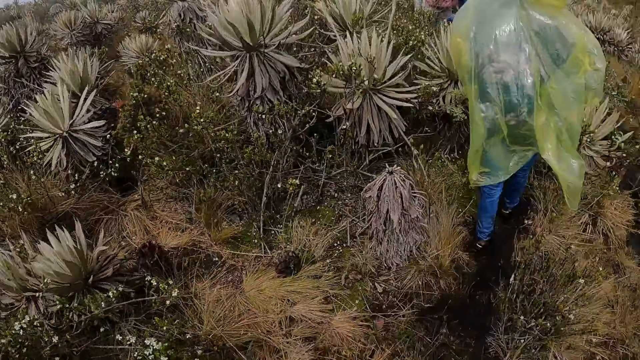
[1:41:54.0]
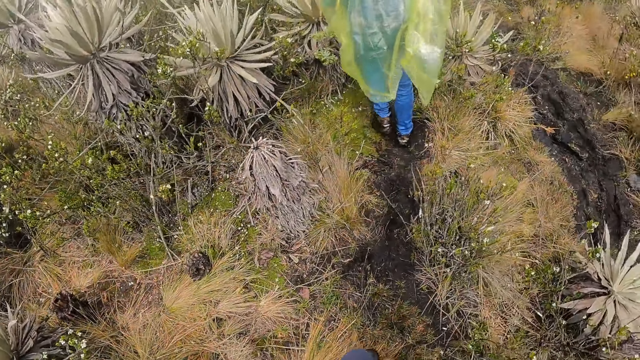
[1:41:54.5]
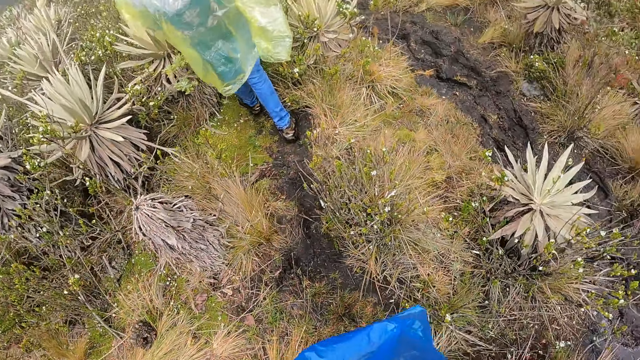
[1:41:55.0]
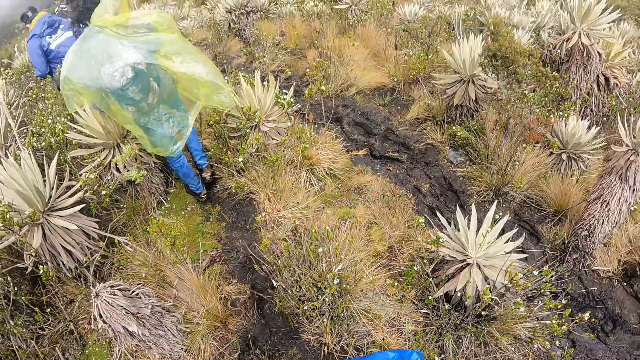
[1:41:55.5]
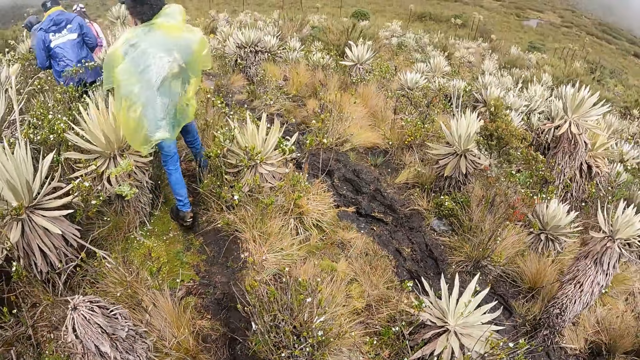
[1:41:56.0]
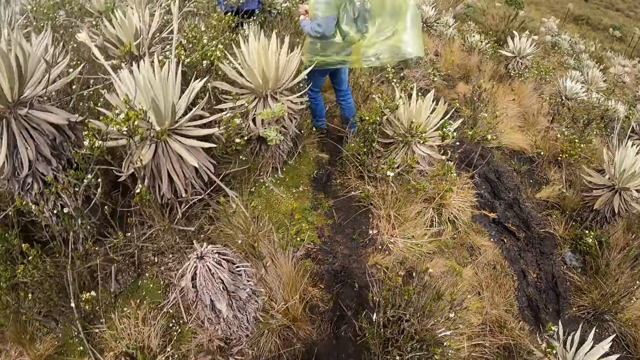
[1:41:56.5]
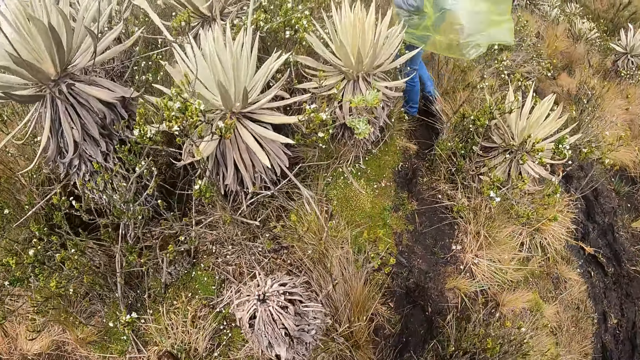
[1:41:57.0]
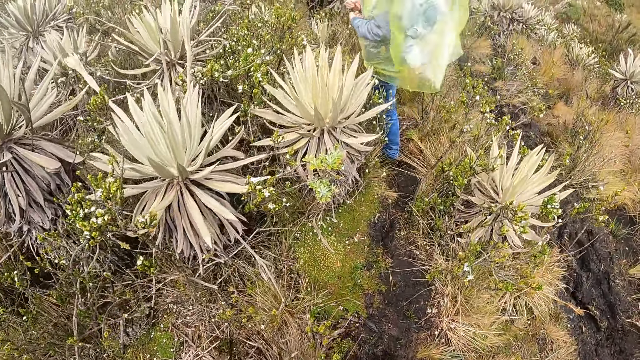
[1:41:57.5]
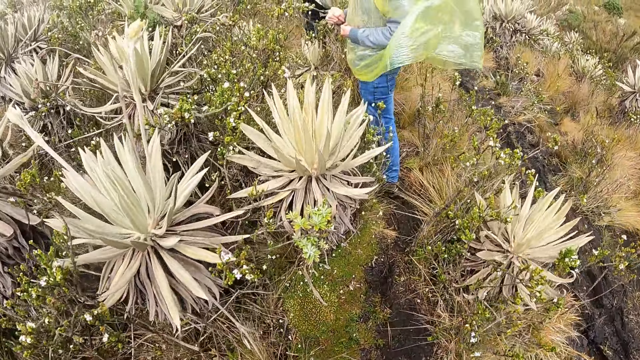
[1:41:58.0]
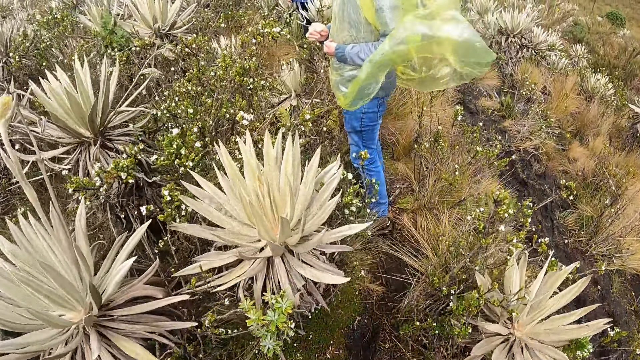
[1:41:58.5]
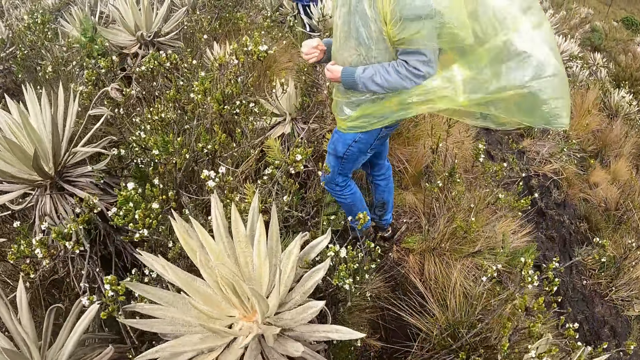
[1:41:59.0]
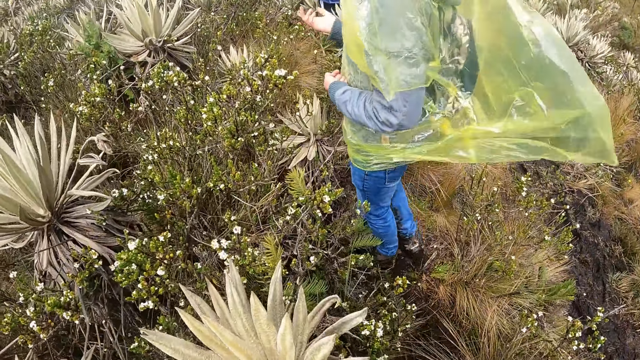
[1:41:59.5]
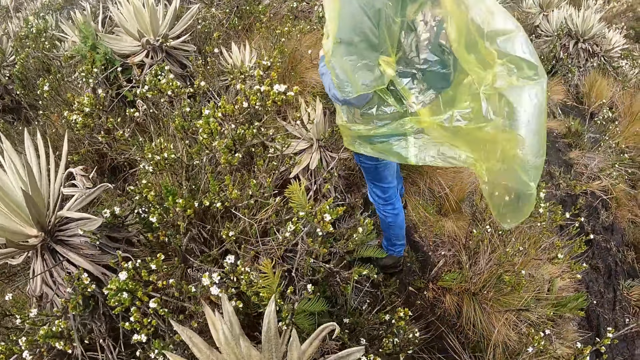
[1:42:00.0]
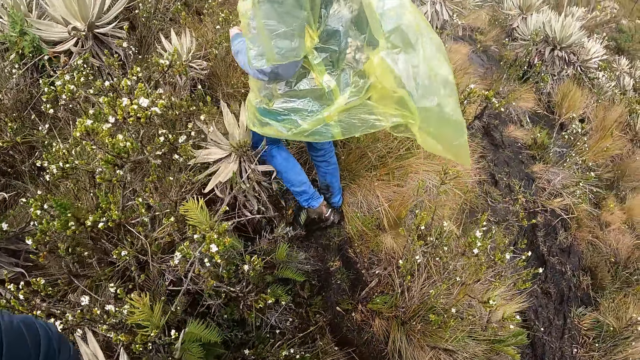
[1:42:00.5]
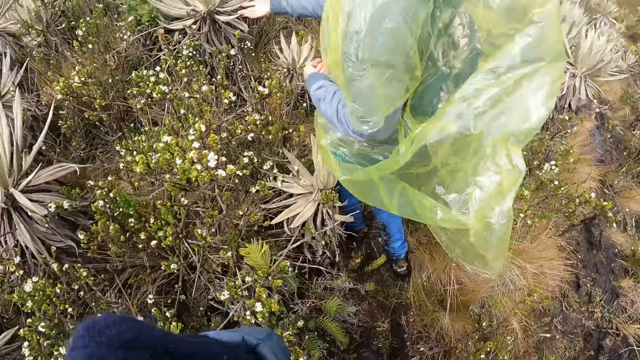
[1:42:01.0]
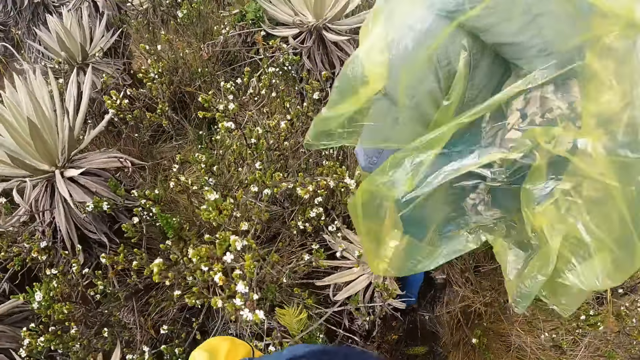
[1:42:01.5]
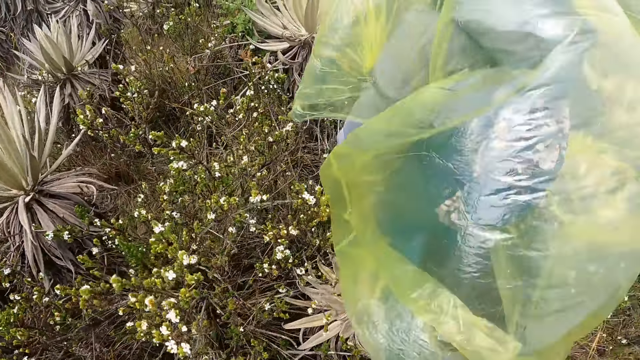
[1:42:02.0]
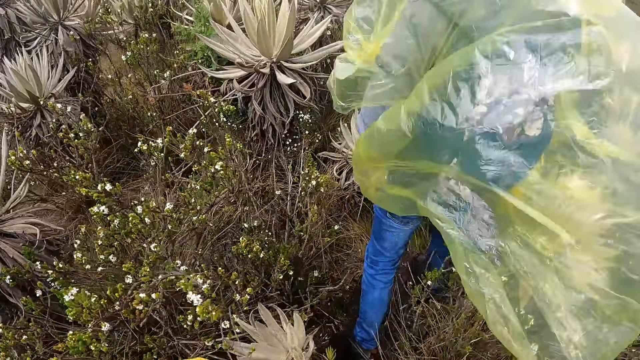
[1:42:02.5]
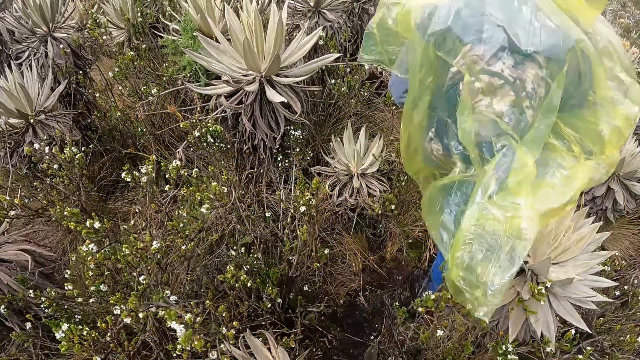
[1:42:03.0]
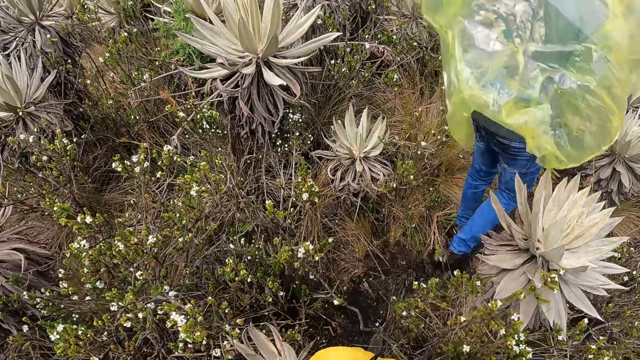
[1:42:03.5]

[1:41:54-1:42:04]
A woman walks. The woman stands. The woman walks.

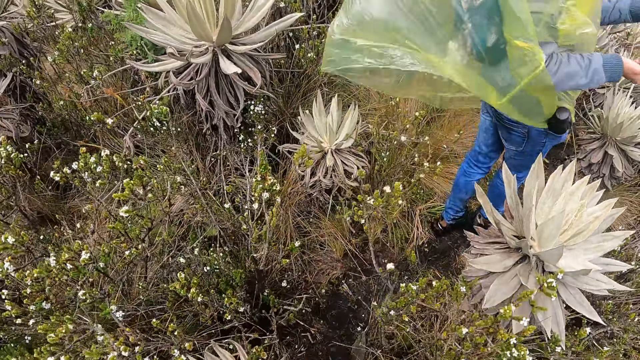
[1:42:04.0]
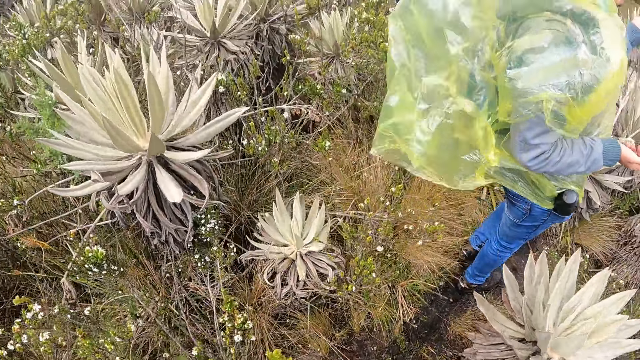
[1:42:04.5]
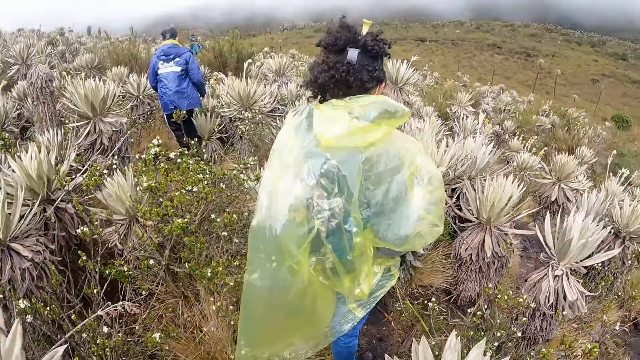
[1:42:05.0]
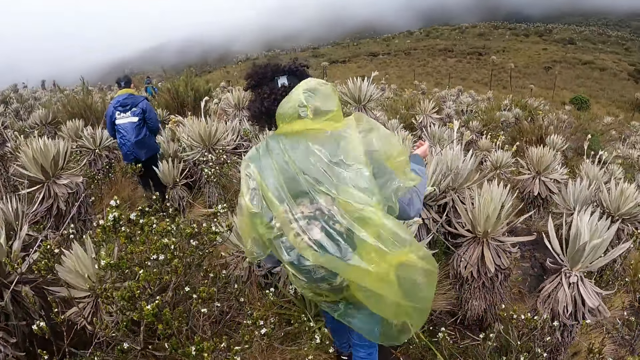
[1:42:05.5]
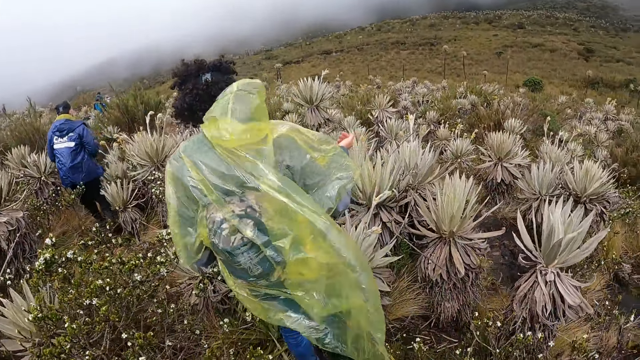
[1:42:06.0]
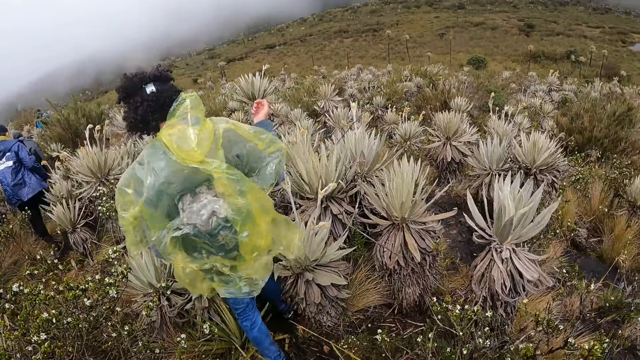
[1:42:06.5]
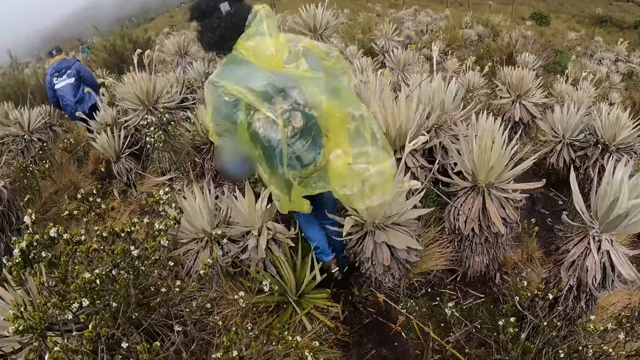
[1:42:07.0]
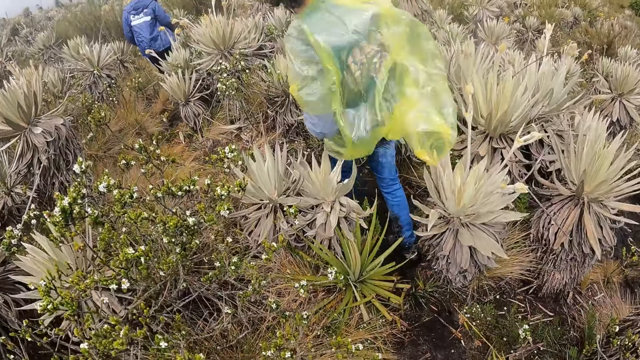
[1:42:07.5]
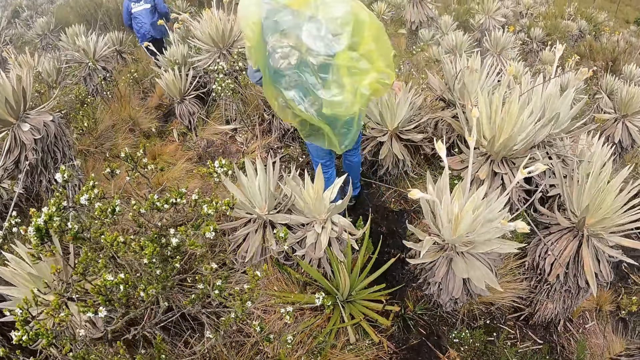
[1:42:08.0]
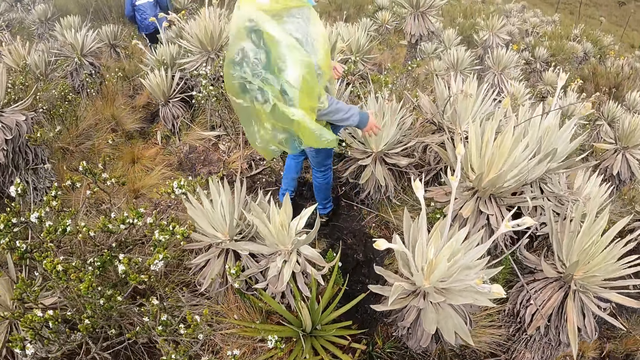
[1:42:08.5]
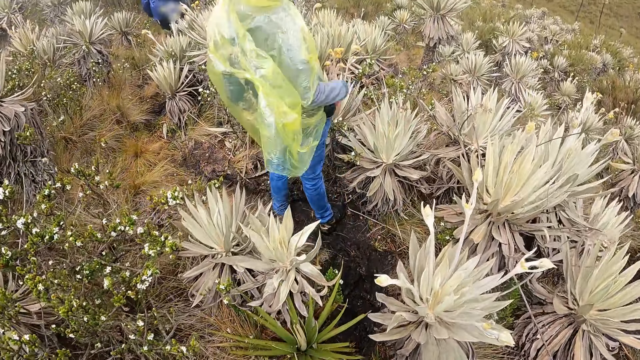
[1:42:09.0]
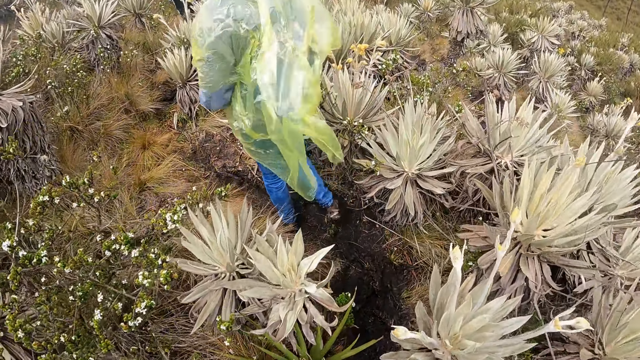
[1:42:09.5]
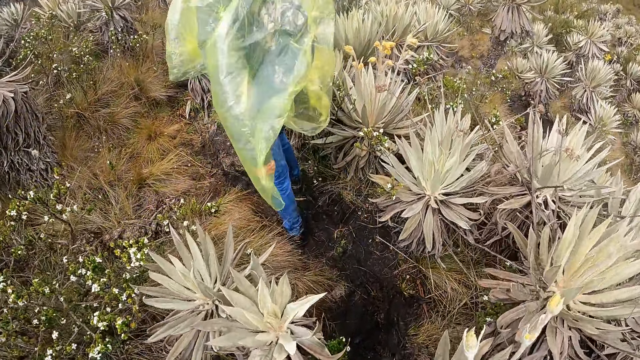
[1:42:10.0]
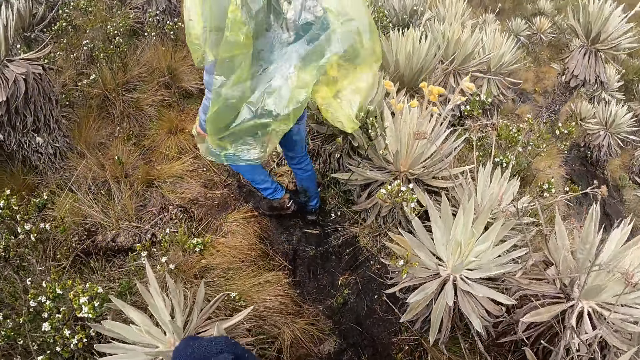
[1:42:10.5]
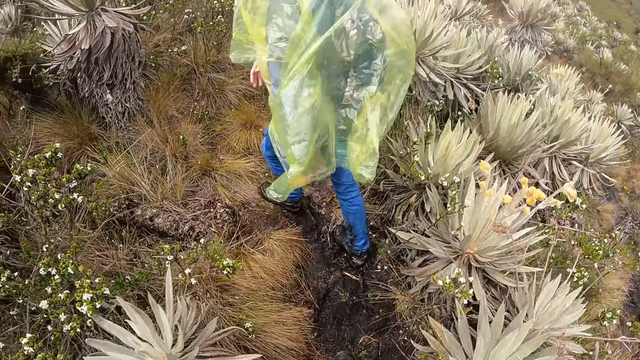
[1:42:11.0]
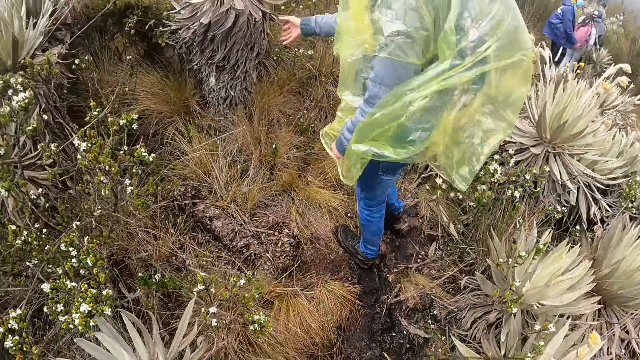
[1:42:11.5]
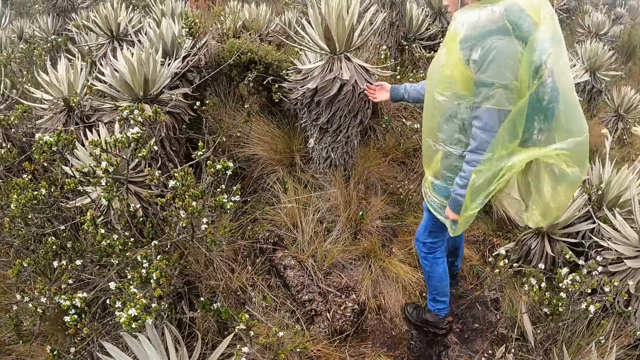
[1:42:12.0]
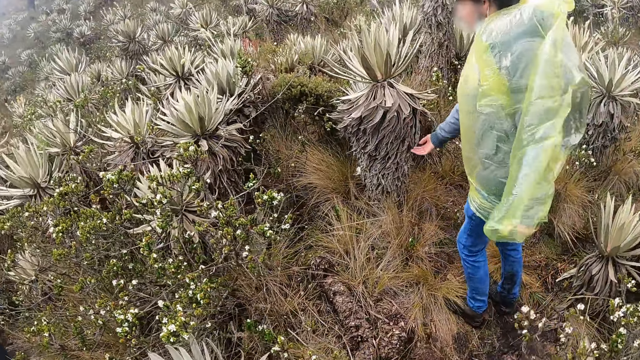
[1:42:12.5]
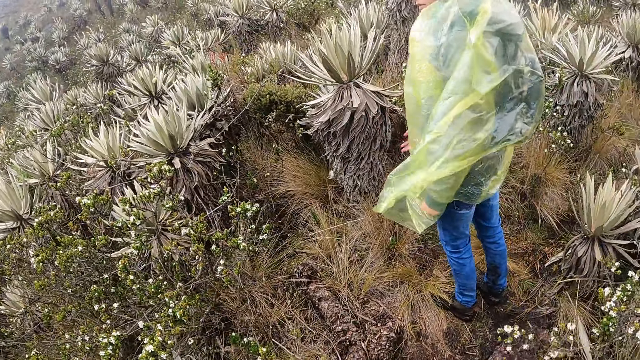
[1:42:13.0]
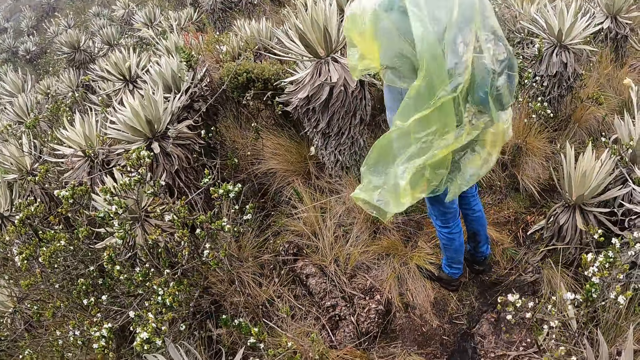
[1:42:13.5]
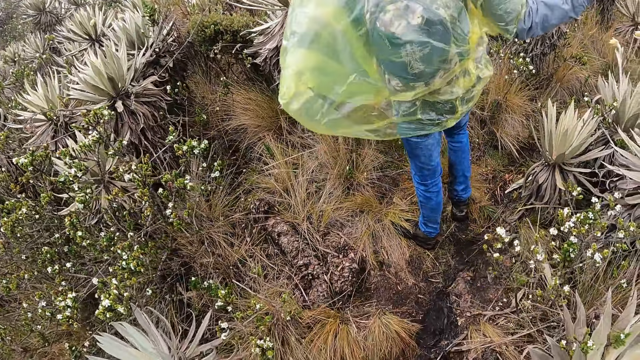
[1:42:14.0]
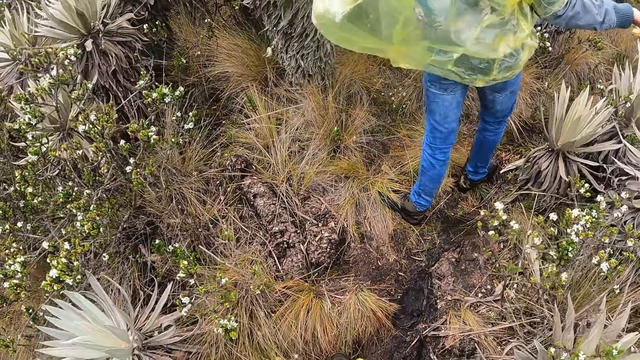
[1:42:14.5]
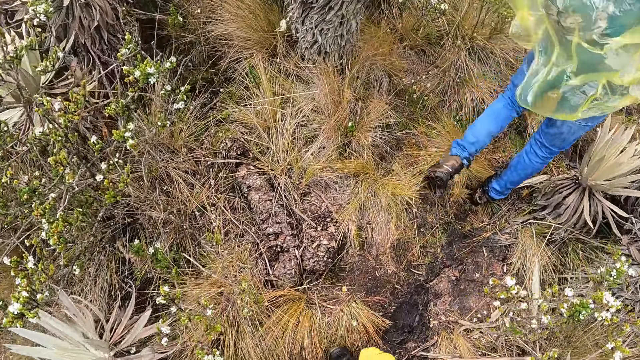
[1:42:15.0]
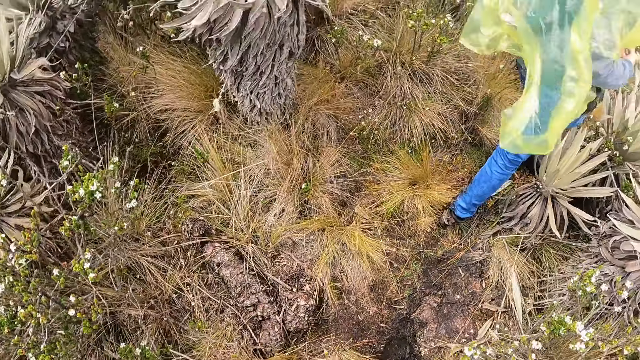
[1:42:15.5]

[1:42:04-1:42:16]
A man walks. A woman walks. Another man points at a Tikumu plant with his right hand. The woman moves her hand. The other man points at the Tikumu plant with his right hand again.
